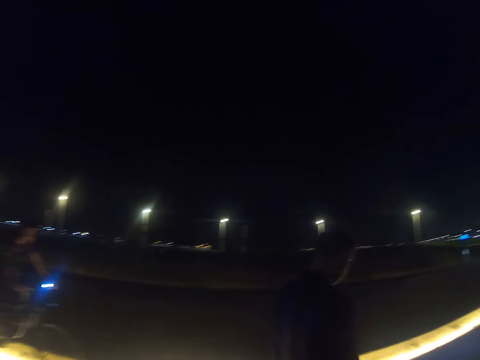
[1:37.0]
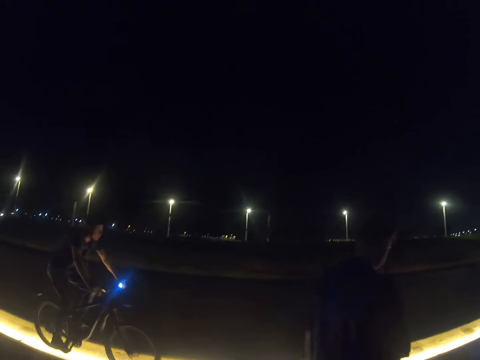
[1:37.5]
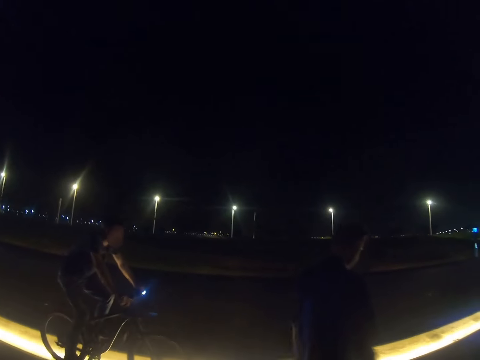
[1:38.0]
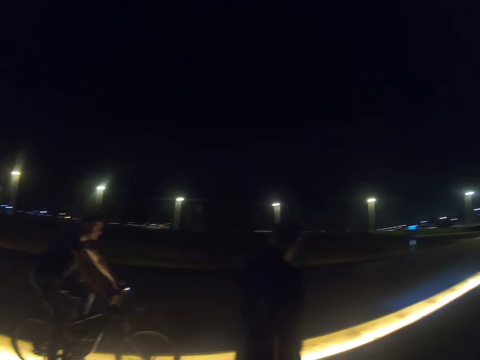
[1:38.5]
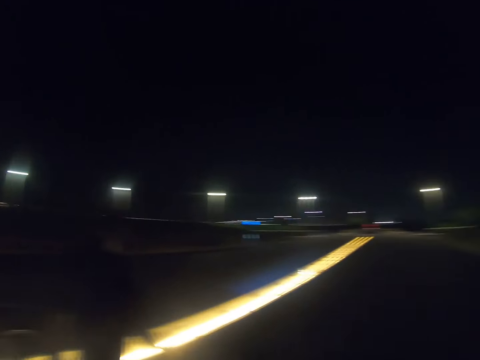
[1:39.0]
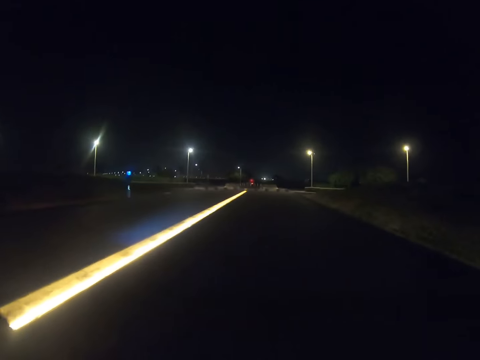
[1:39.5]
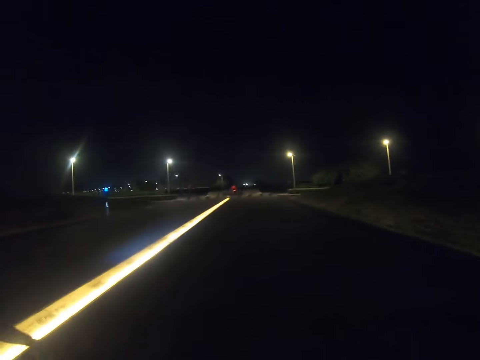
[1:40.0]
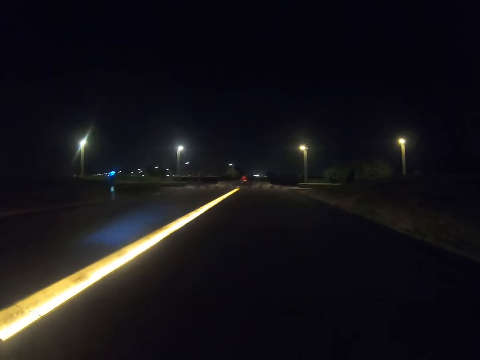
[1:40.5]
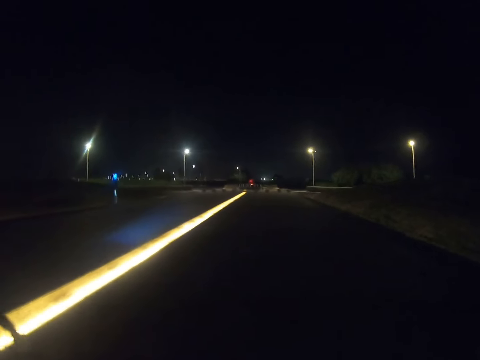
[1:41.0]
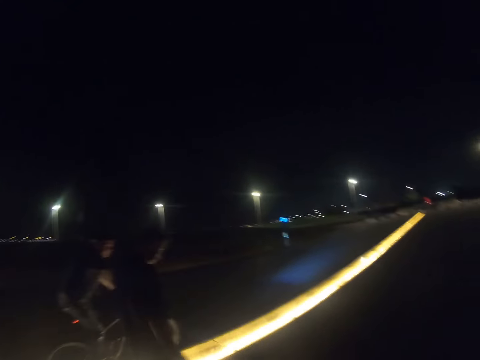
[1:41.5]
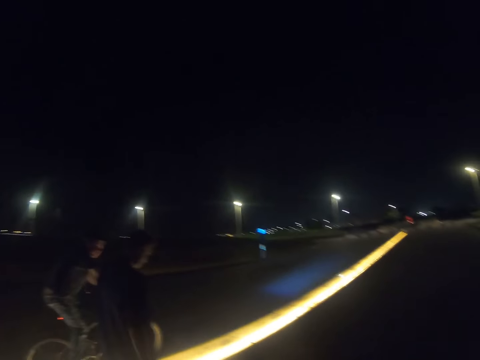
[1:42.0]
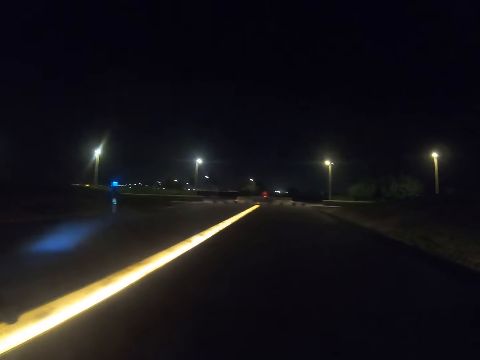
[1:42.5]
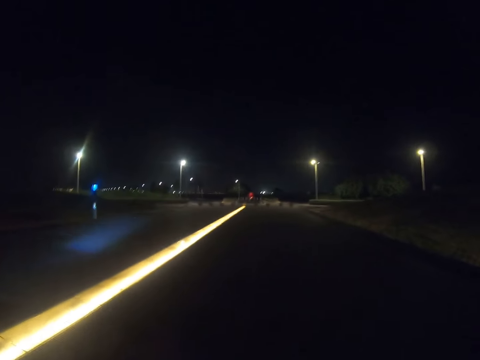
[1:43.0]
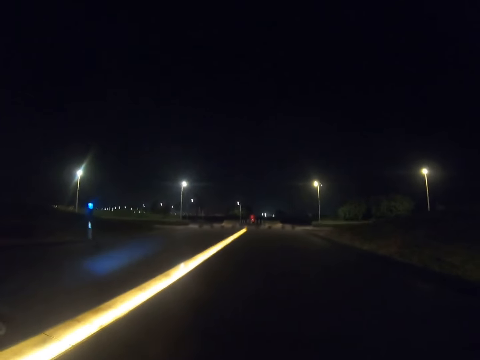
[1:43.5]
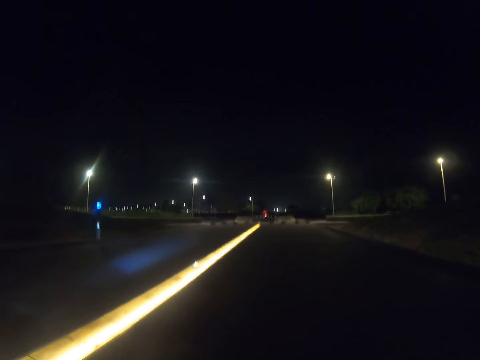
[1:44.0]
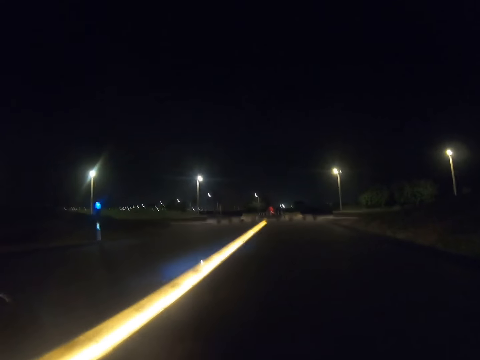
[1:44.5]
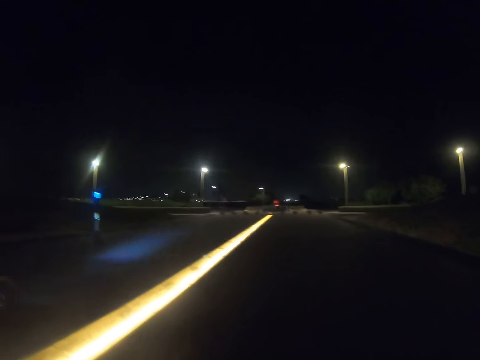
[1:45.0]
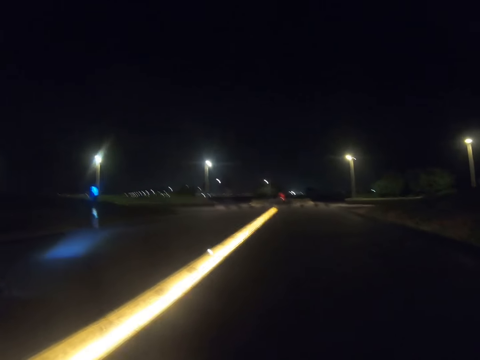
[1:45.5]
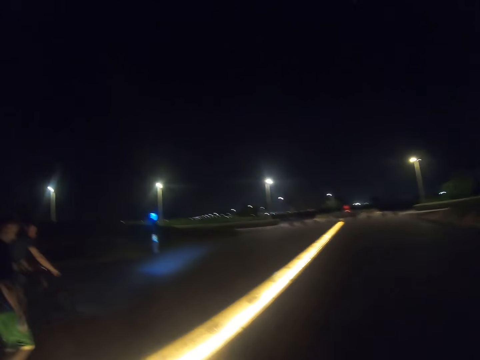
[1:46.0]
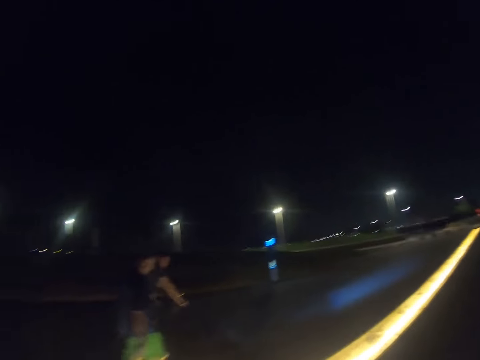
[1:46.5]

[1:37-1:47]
A man rides a bicycle. A person walks beside another person.

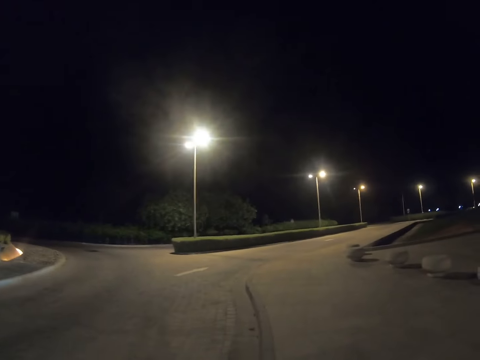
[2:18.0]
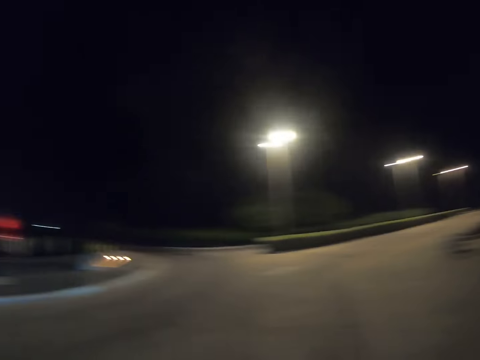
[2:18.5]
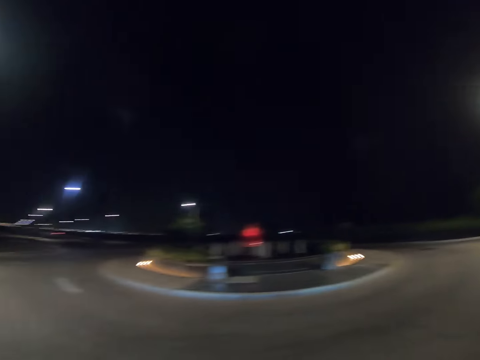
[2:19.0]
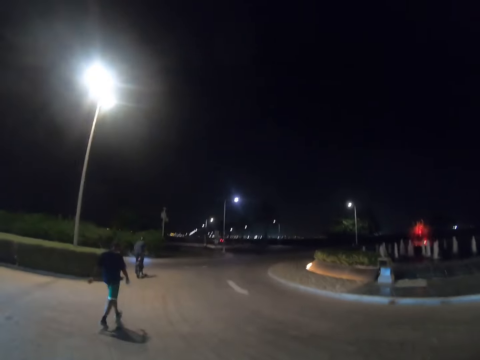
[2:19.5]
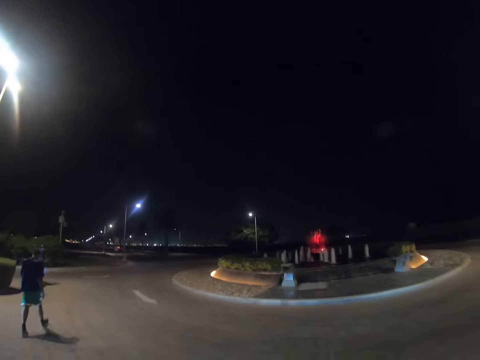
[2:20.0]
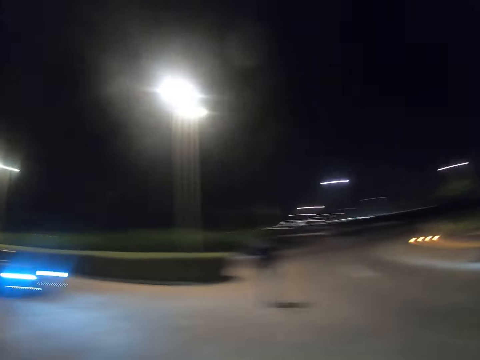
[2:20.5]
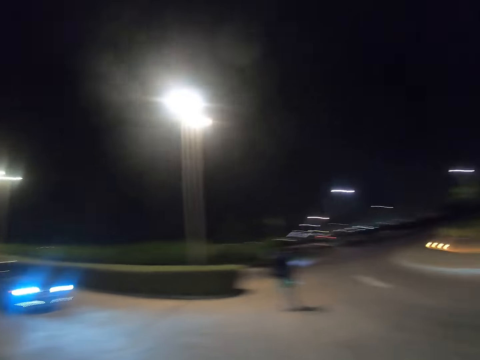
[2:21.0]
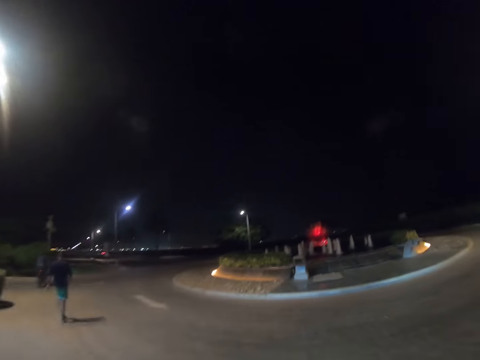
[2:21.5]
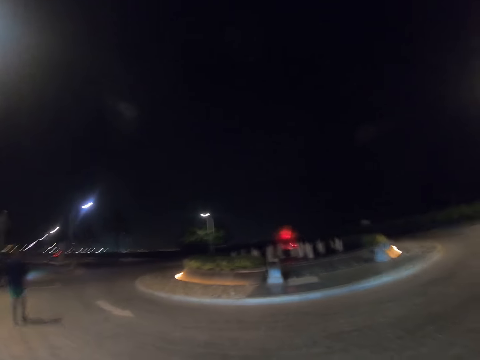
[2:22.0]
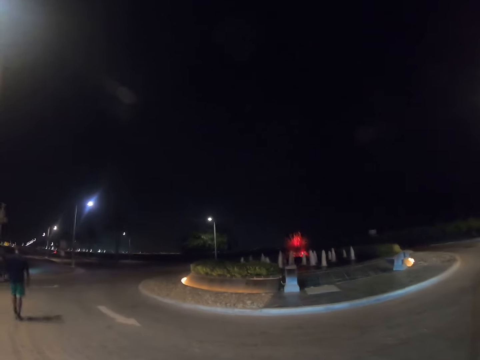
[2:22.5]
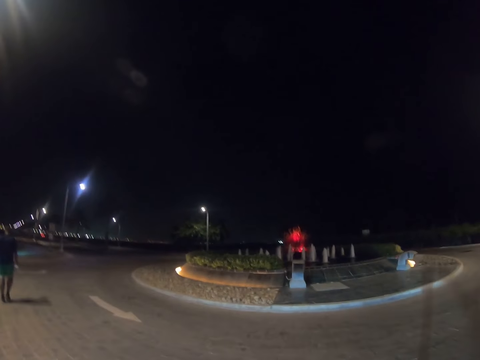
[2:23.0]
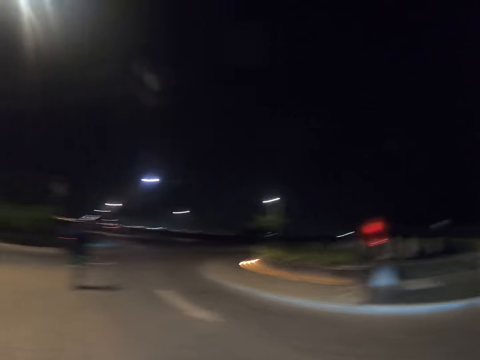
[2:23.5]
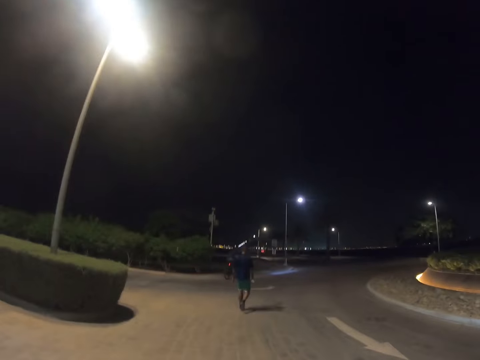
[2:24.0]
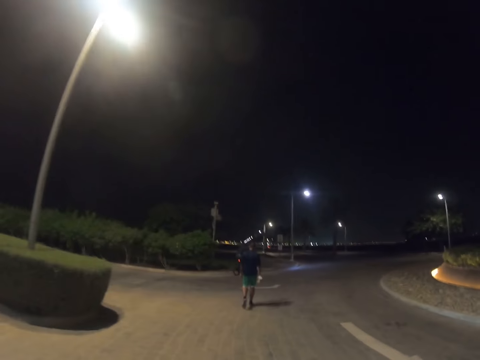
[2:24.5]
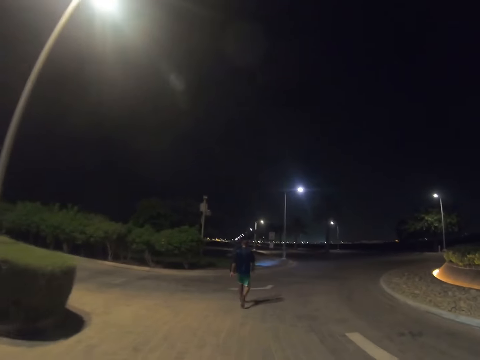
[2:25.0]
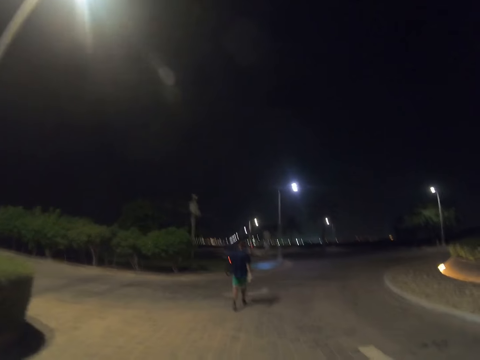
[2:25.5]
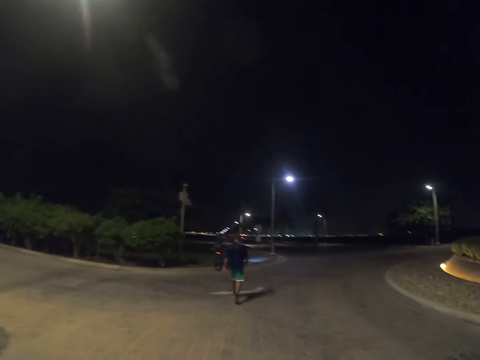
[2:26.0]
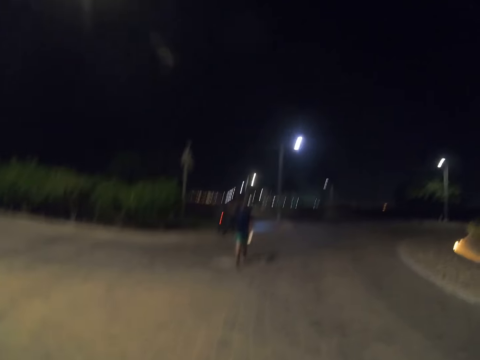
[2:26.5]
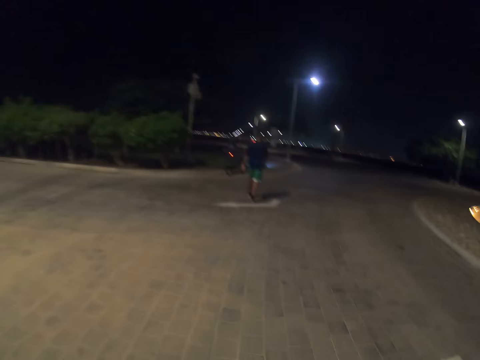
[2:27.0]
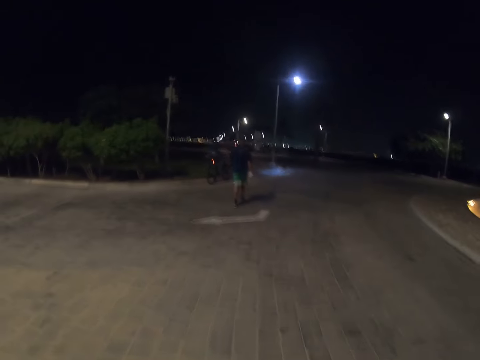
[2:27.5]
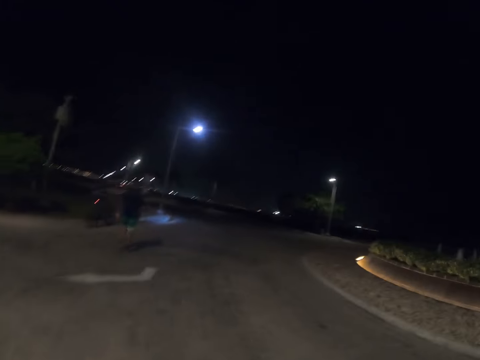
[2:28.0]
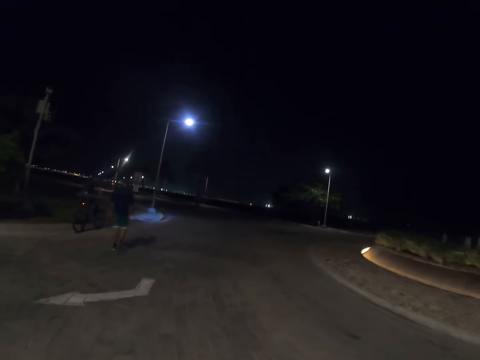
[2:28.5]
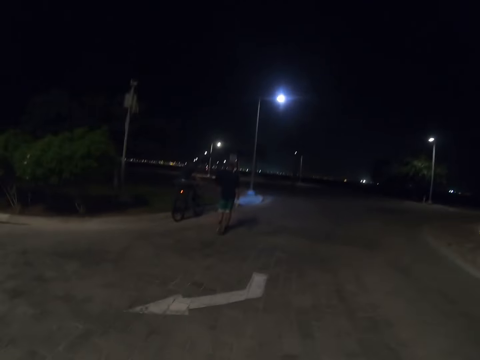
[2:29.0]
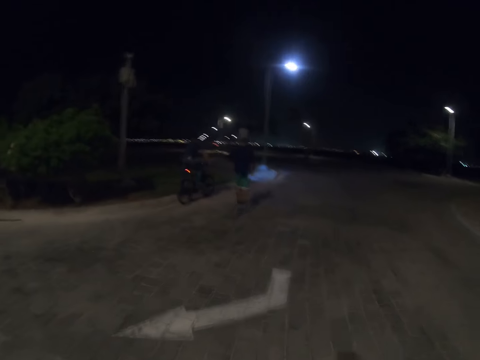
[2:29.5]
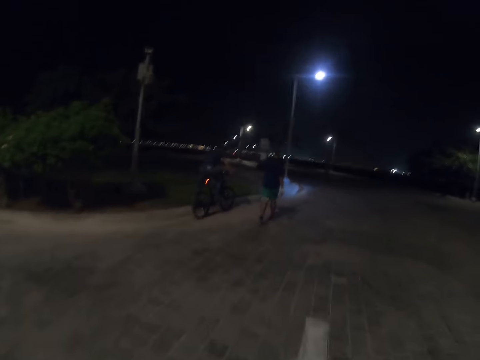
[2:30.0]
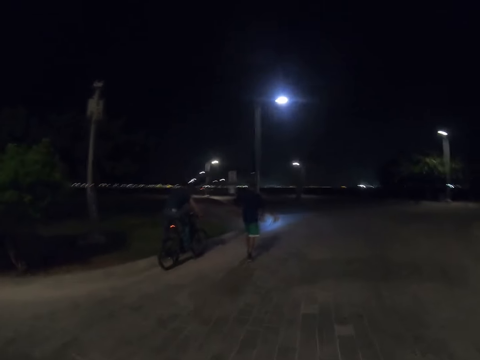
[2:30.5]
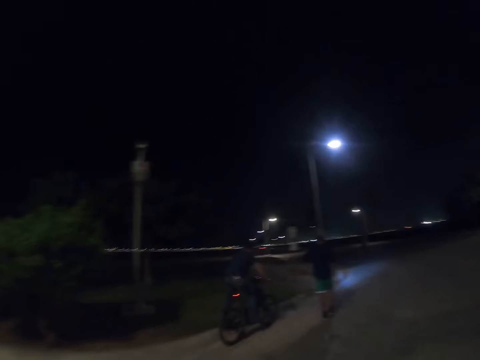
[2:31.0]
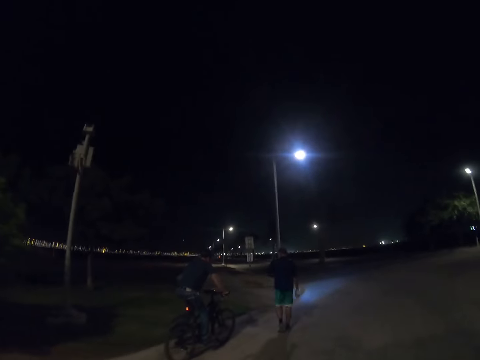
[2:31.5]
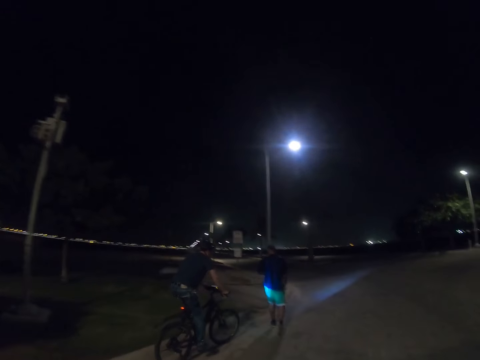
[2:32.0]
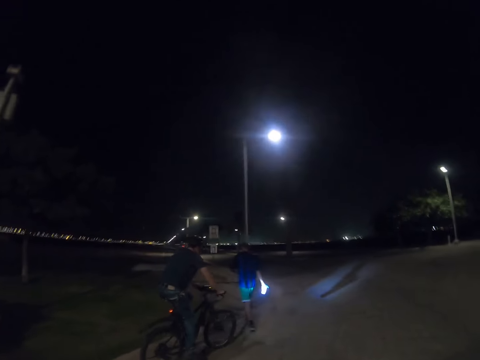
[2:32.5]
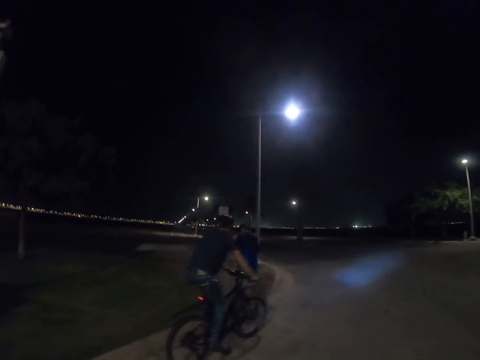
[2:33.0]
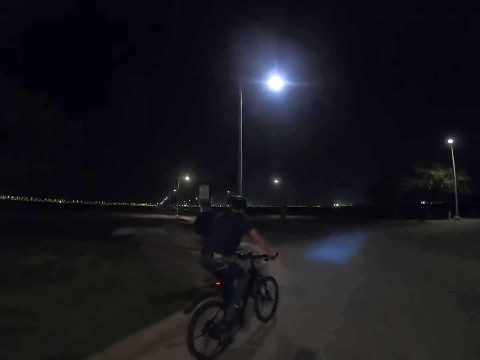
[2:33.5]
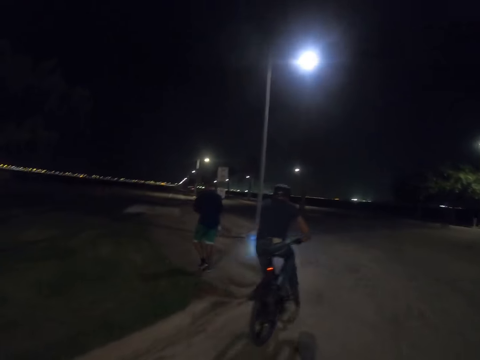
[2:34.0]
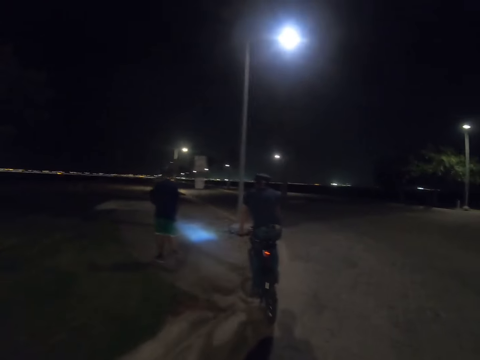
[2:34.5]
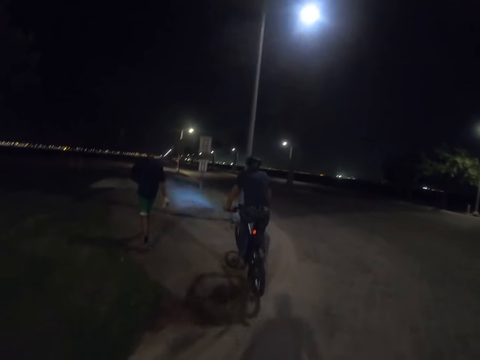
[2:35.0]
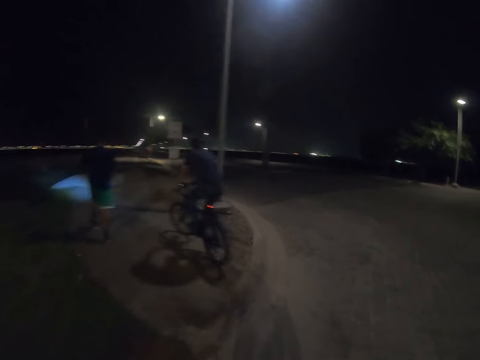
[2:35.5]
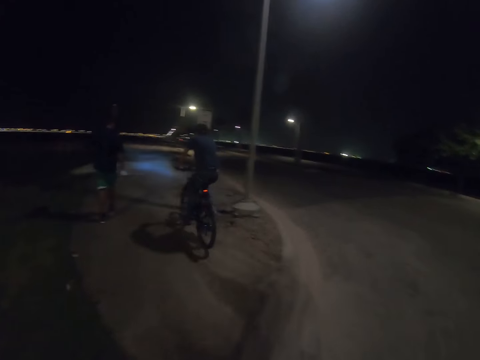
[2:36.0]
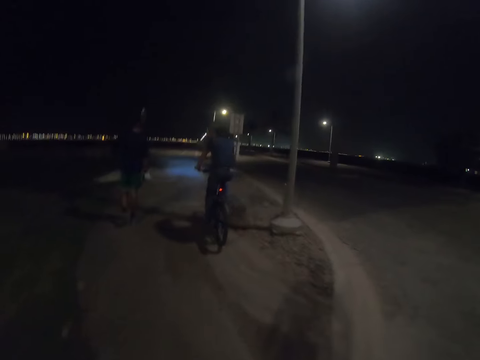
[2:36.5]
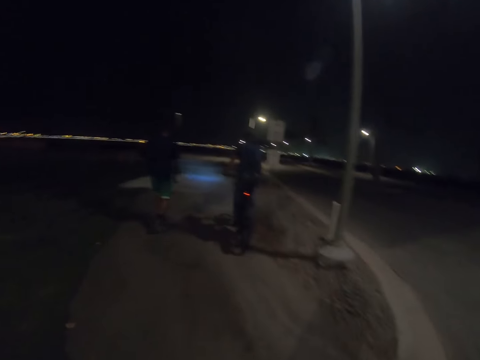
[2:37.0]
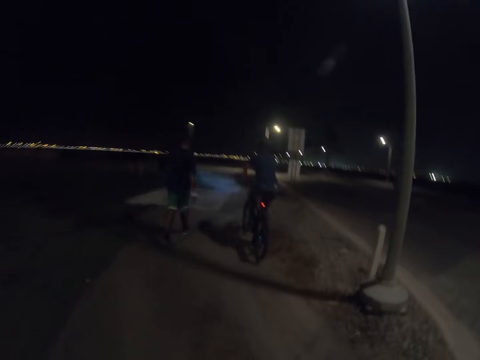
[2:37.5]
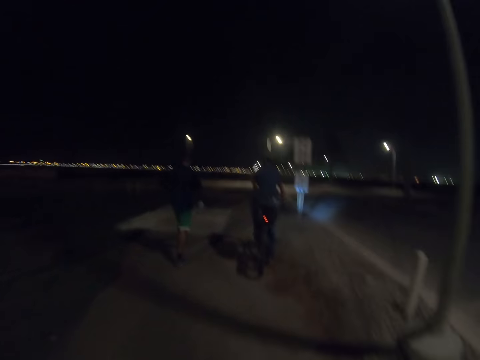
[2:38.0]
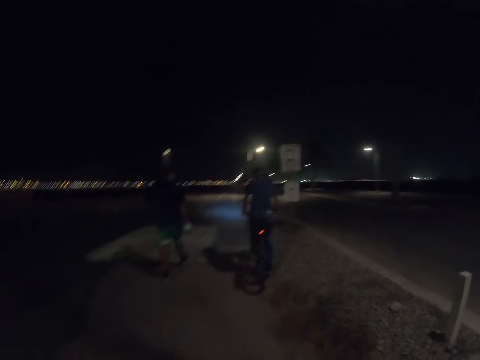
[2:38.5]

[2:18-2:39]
A person rides past another person. The camera wearer stares at a man. The other person walked past the first person.
